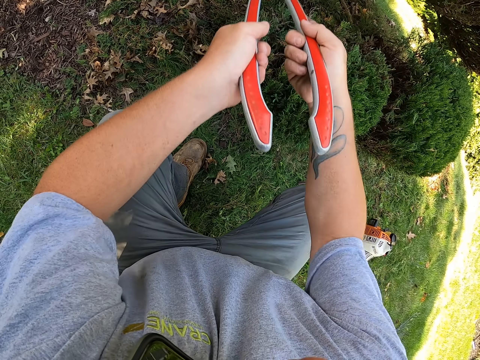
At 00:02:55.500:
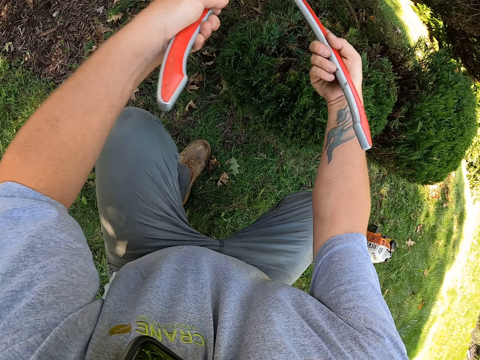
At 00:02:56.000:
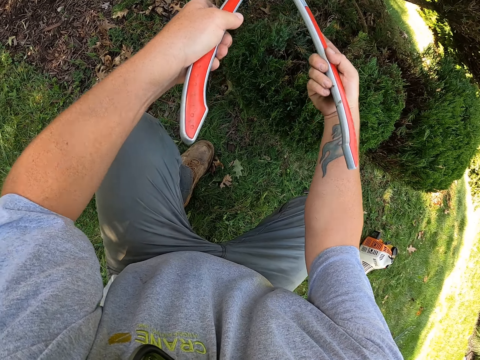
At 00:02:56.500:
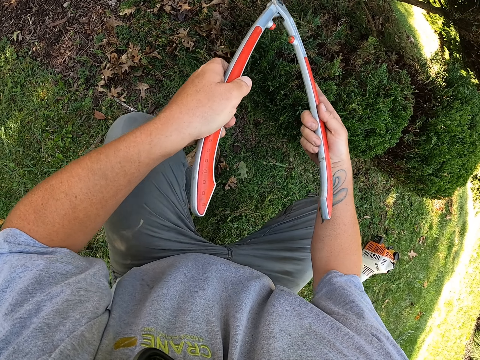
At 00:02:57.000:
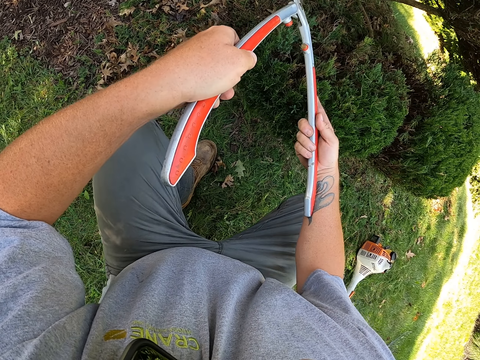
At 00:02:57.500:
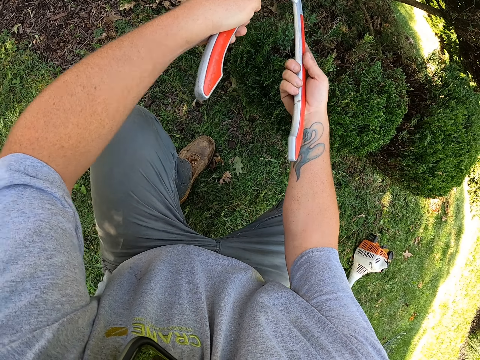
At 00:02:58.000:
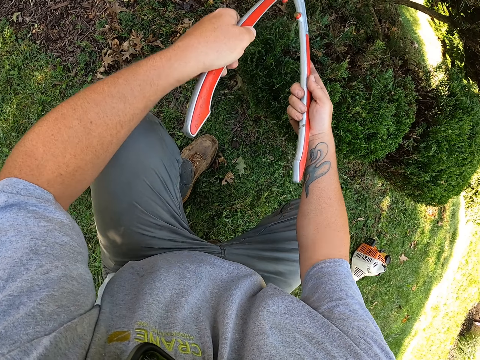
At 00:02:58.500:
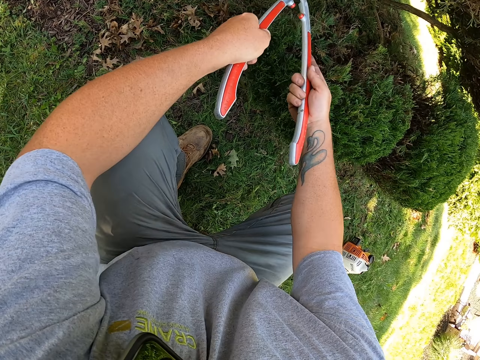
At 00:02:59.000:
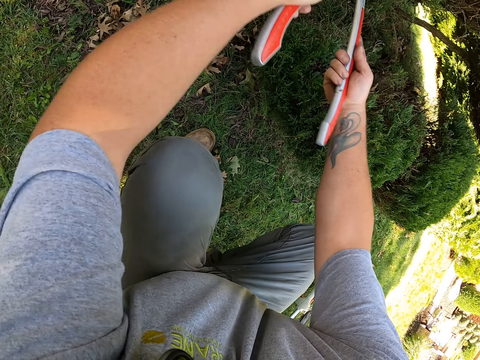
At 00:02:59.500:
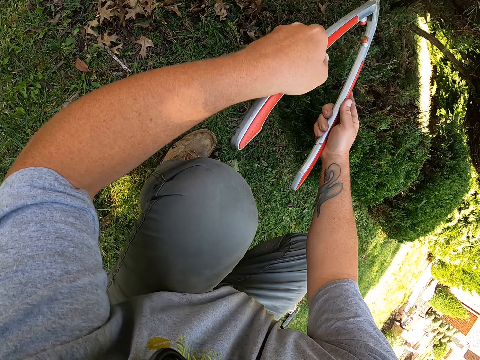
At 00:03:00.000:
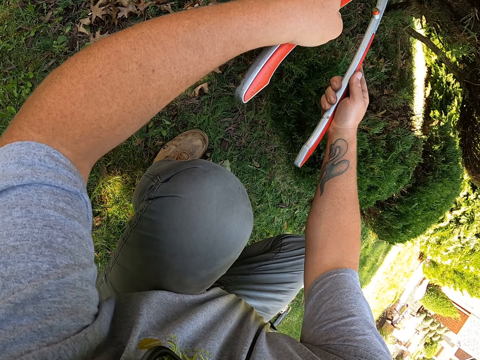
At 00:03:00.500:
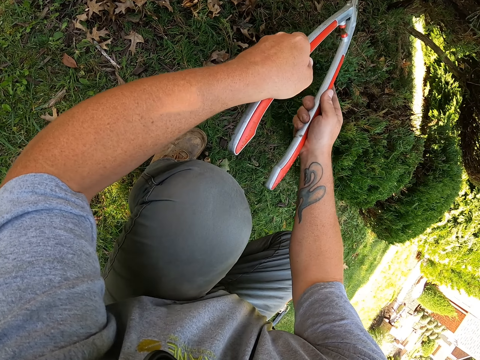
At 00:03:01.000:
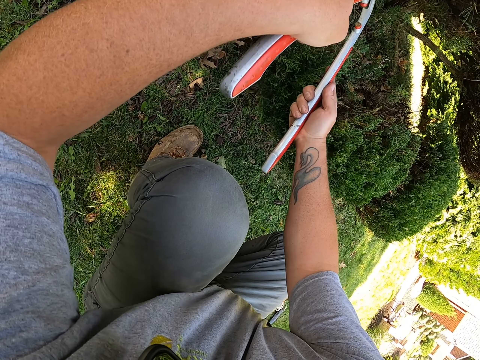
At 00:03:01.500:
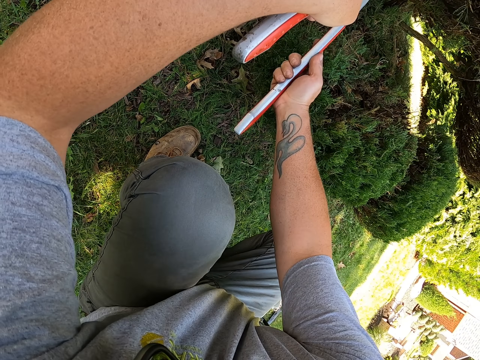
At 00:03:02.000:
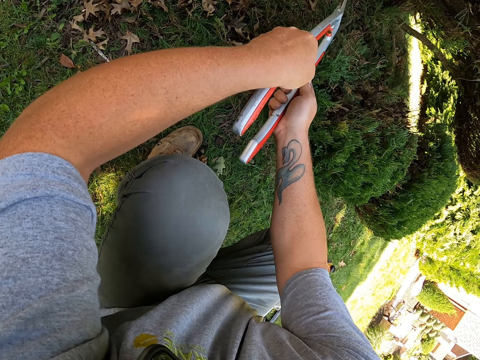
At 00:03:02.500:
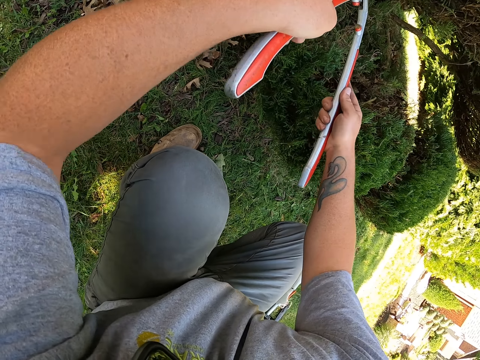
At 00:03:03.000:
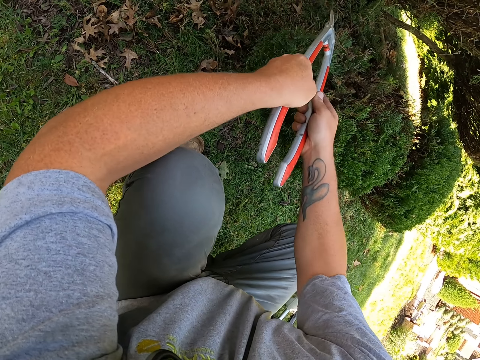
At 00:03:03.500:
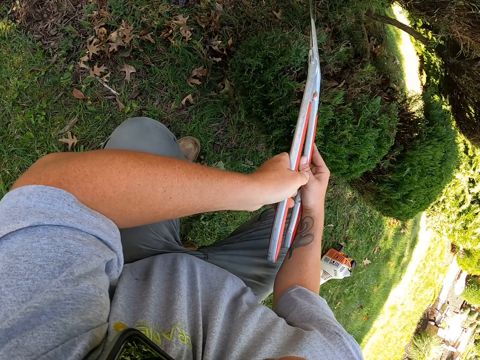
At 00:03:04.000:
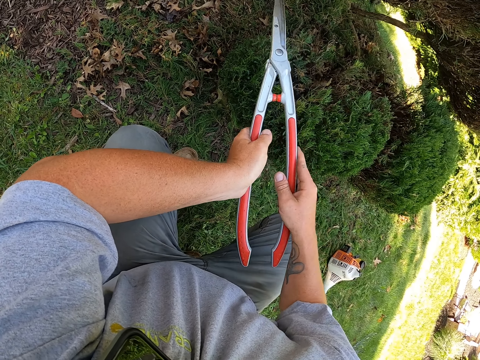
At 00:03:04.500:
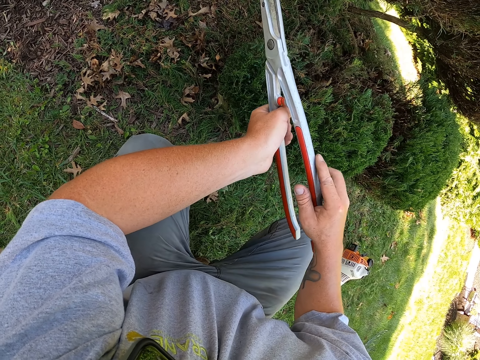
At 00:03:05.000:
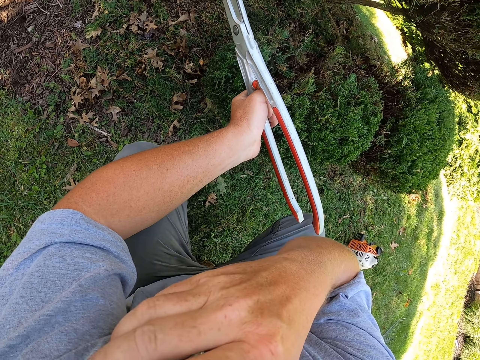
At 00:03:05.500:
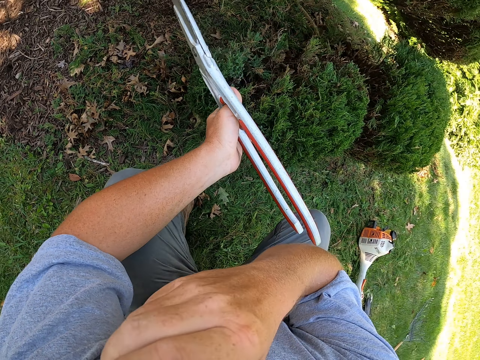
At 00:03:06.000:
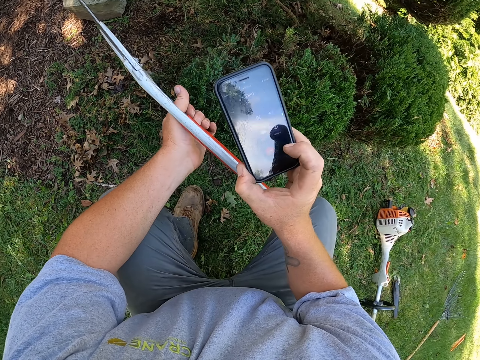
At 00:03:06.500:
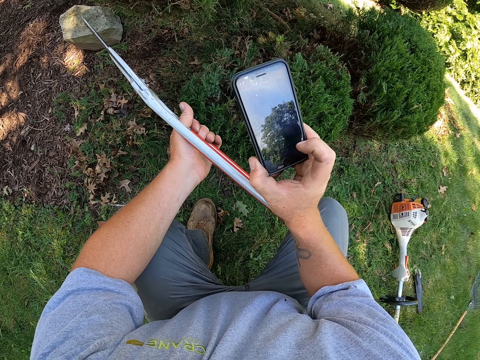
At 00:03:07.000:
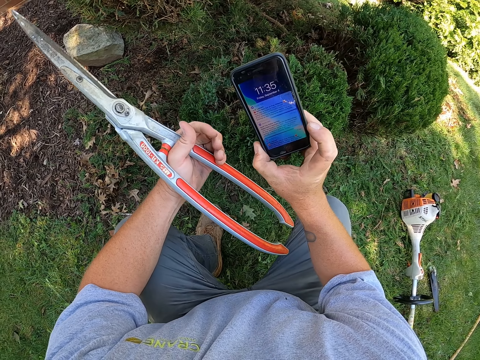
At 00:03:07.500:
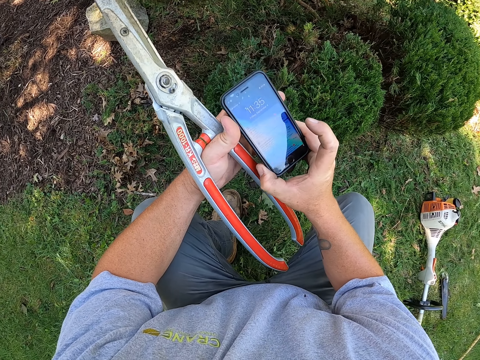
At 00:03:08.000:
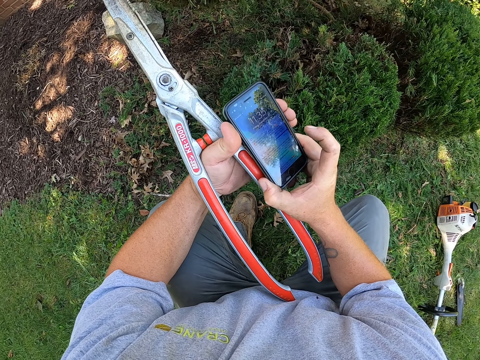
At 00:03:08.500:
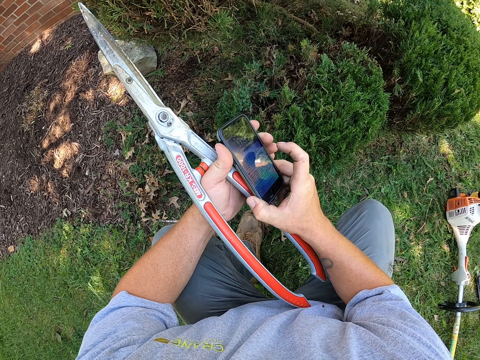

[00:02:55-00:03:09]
The camera wearer removes the phone from his ear. He operates the phone.

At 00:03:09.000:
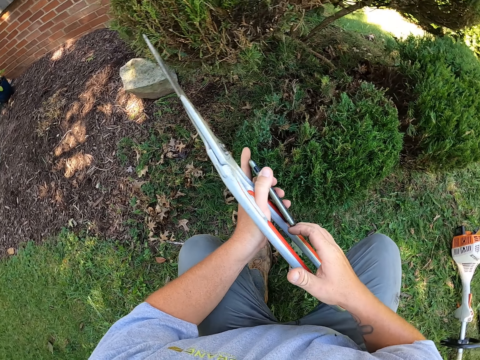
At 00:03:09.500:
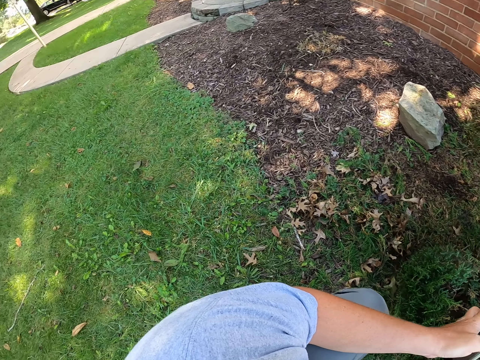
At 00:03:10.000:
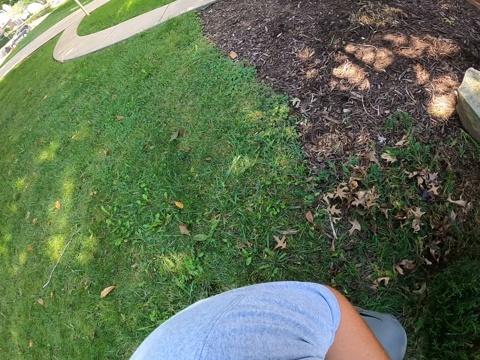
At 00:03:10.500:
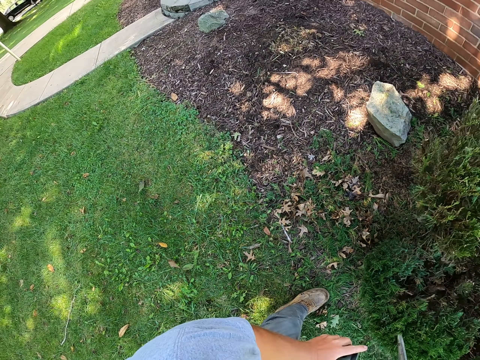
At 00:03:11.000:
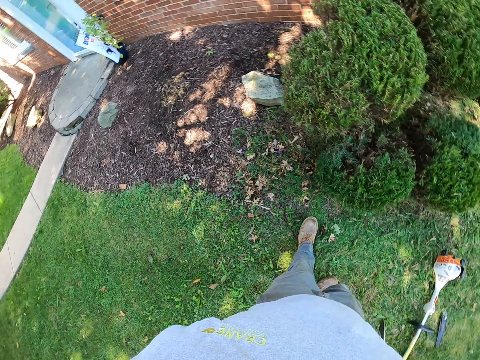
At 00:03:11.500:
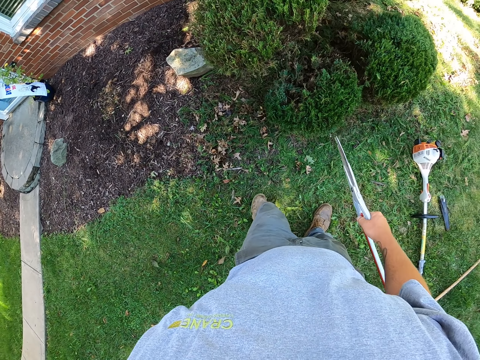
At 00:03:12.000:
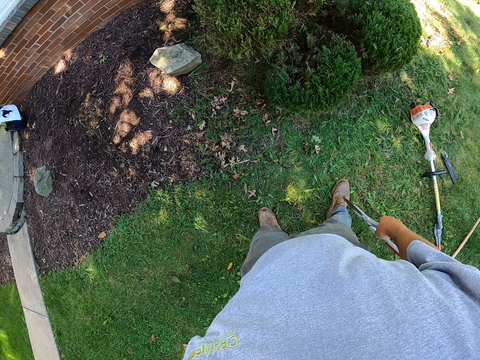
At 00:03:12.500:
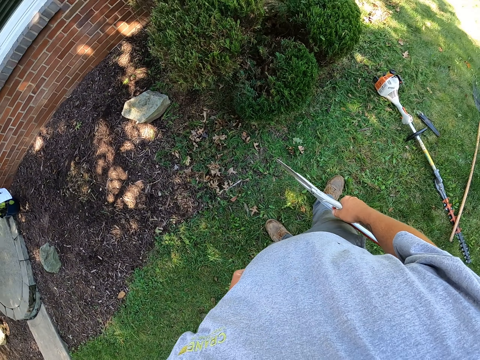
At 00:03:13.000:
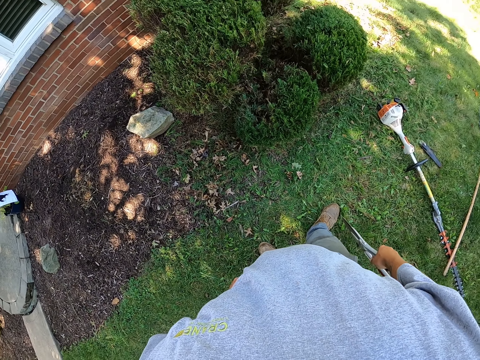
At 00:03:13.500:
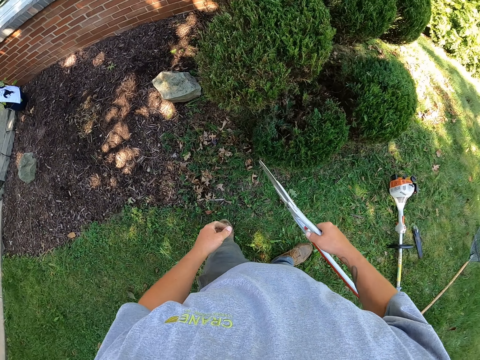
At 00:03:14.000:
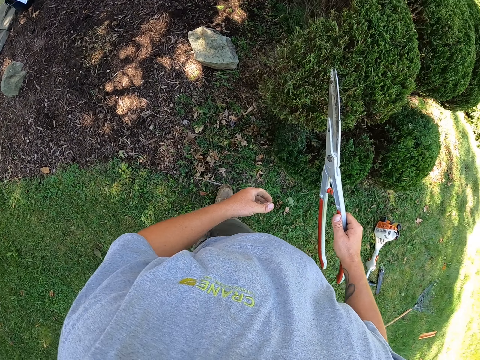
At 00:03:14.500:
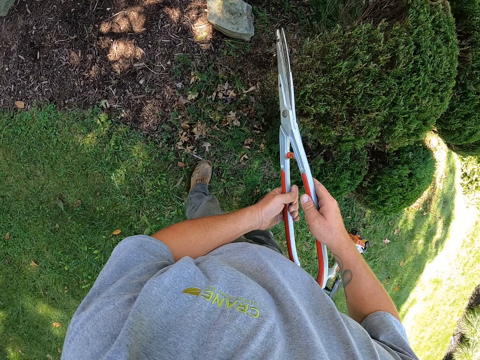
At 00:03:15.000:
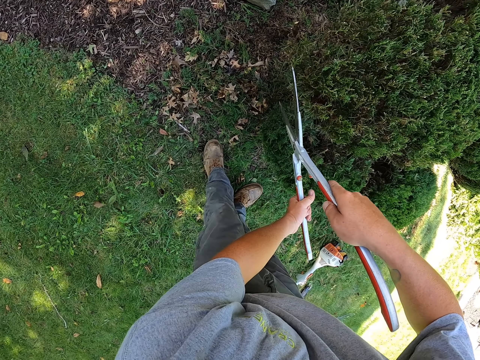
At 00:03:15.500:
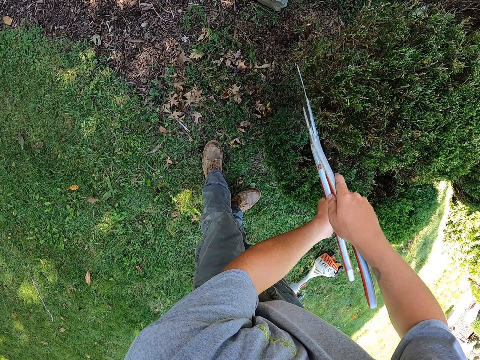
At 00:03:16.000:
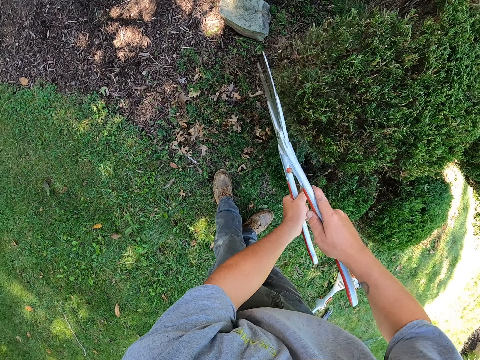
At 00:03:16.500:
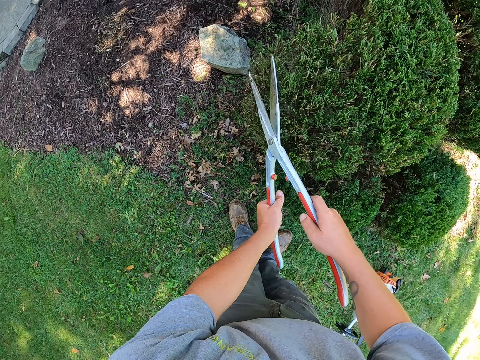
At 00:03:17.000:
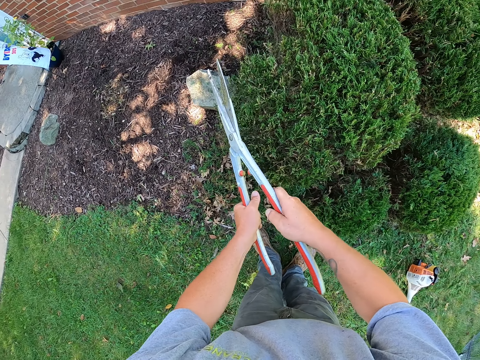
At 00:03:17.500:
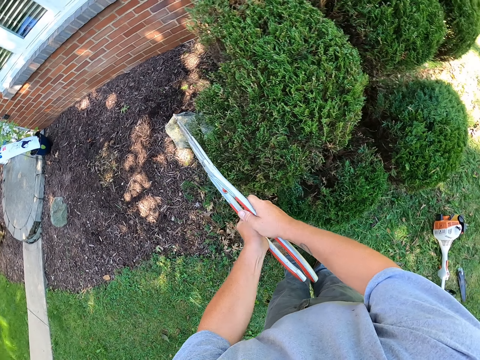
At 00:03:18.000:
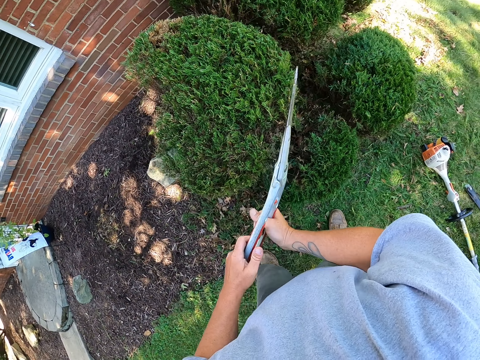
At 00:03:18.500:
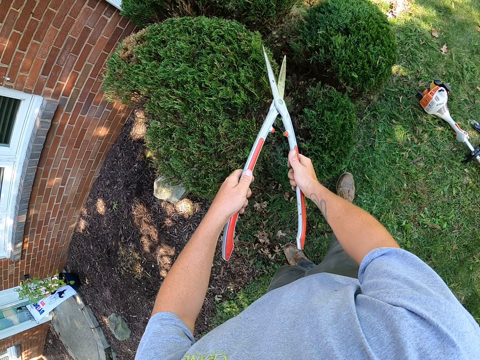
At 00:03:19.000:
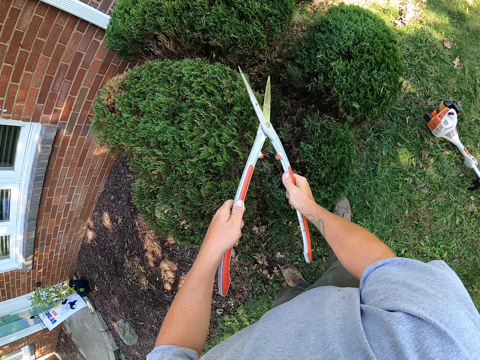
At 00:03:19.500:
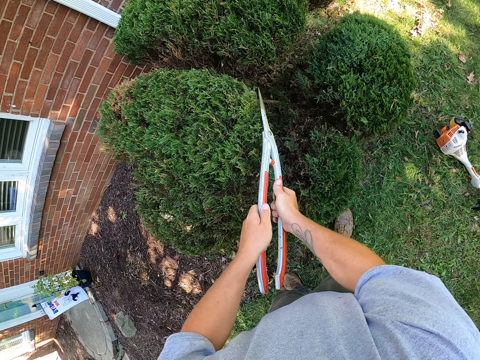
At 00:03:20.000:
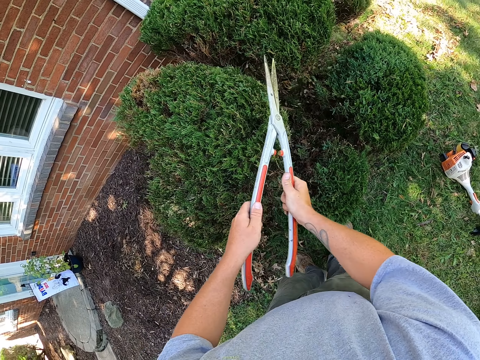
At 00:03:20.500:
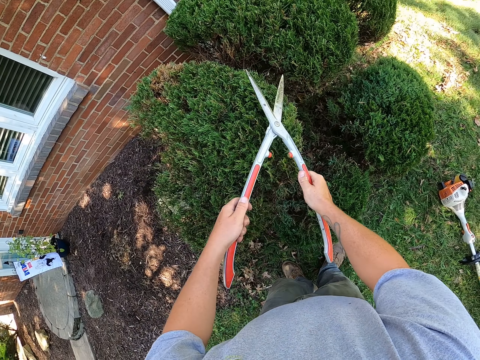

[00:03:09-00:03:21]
The camera wearer looks at the shrubs. He stands up. He puts the phone in his pocket. He trims the shrubs with secateurs.
